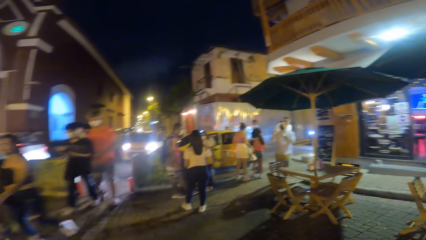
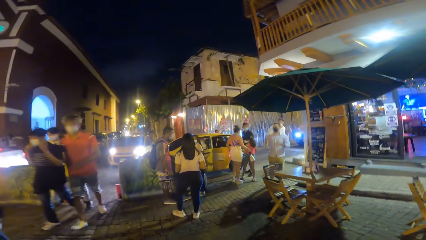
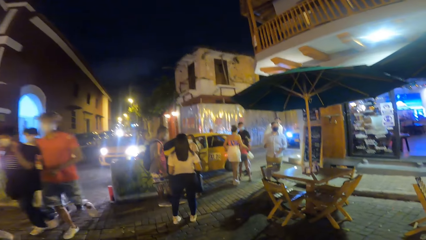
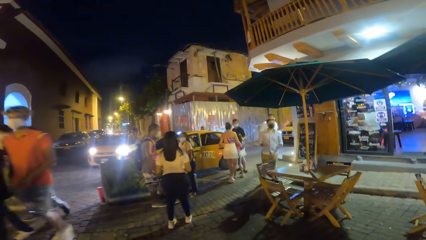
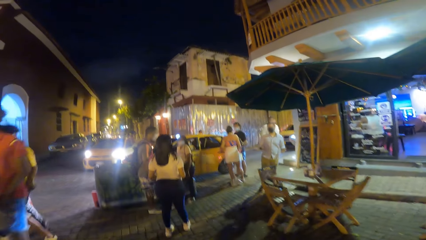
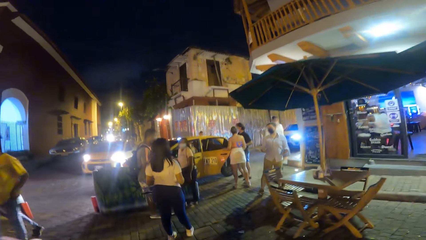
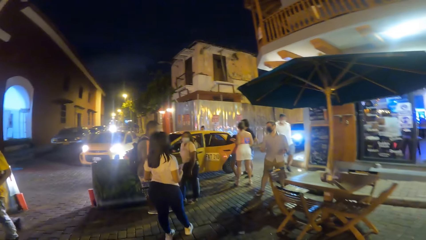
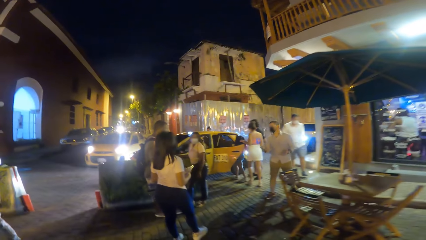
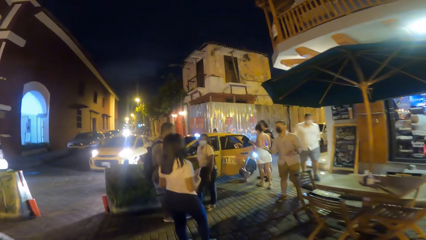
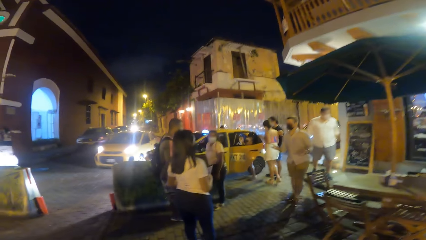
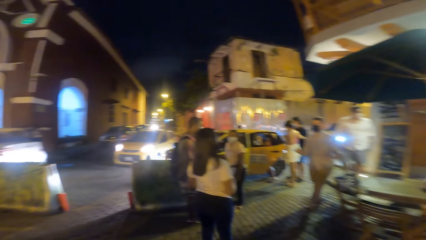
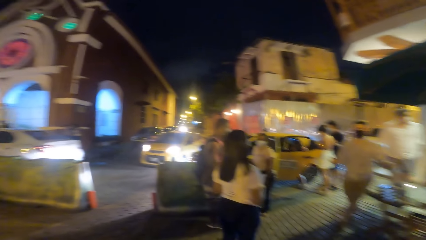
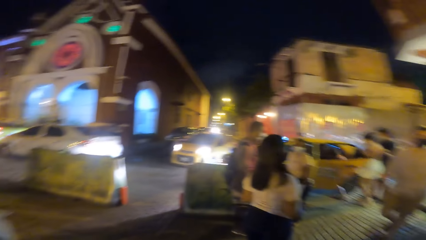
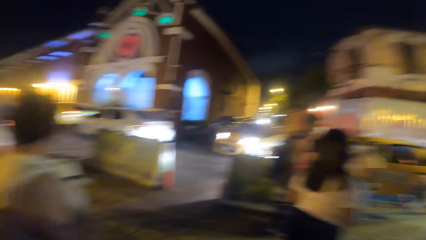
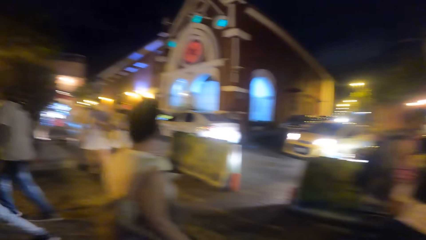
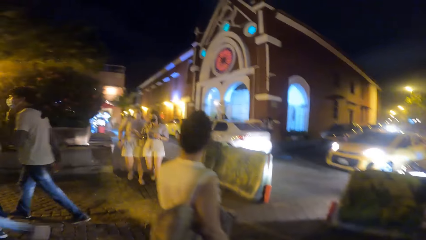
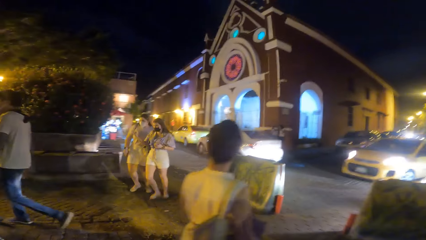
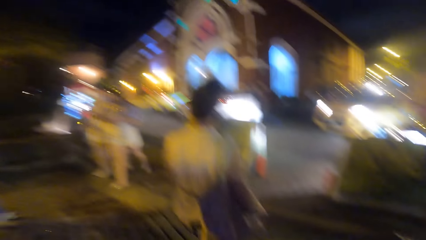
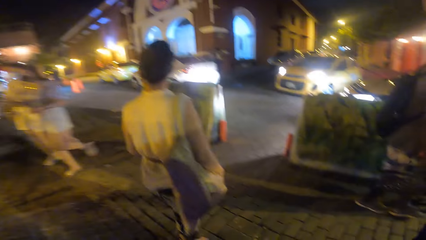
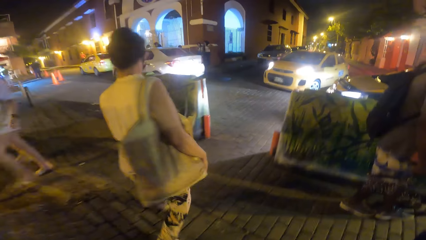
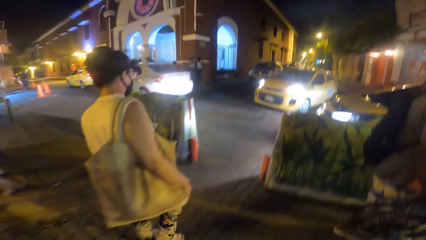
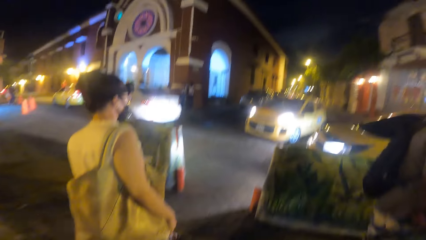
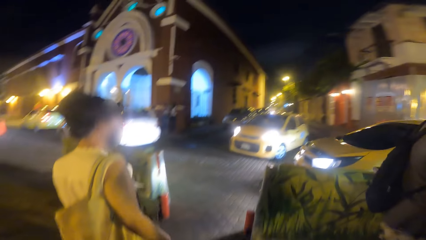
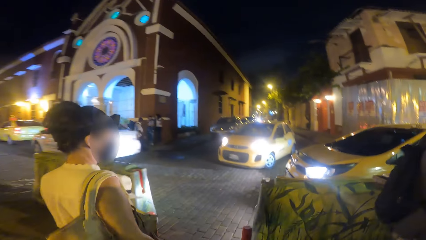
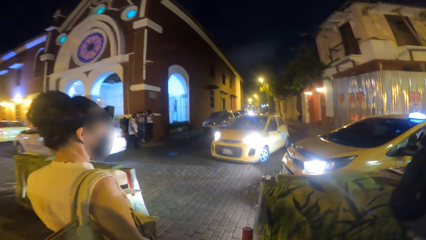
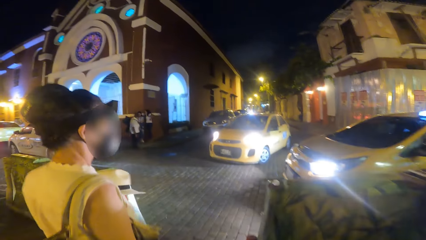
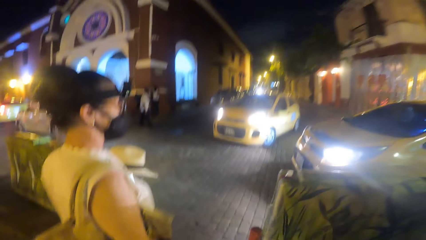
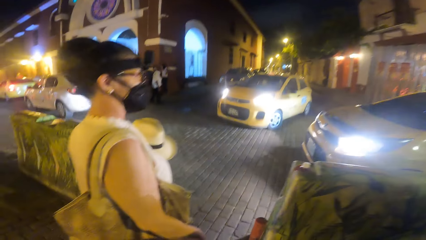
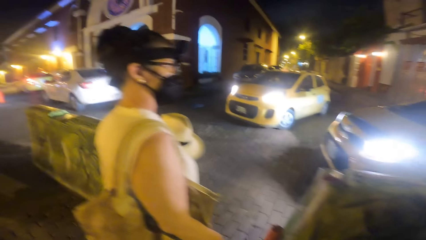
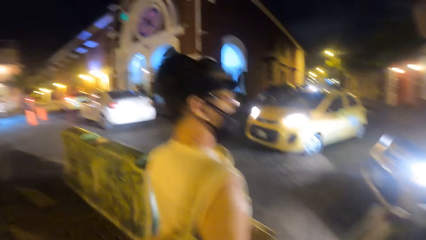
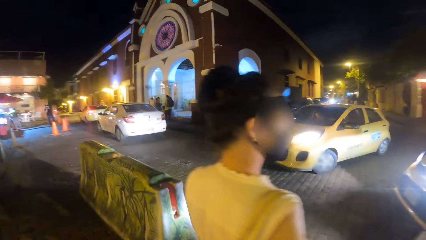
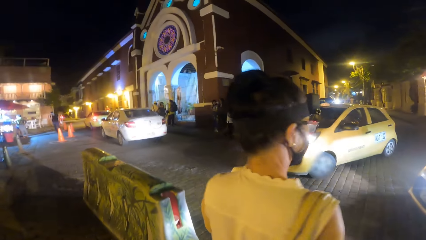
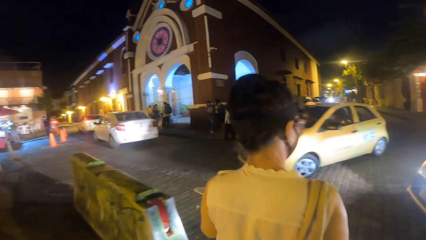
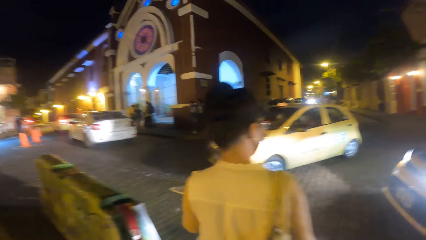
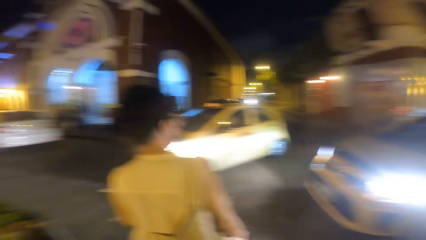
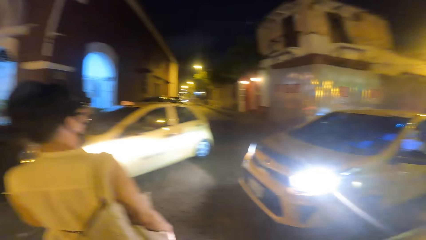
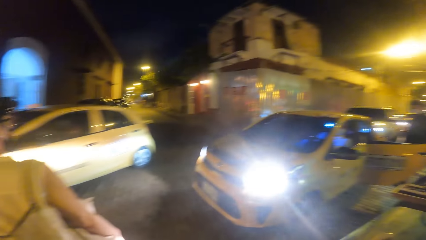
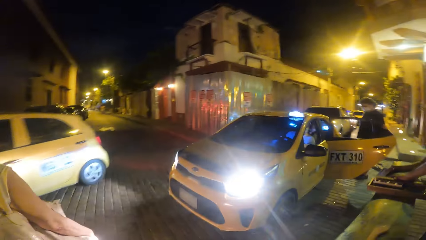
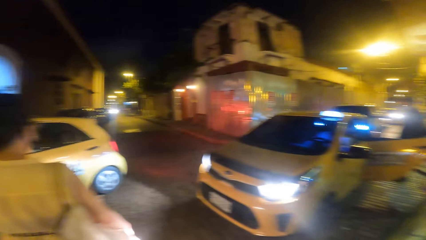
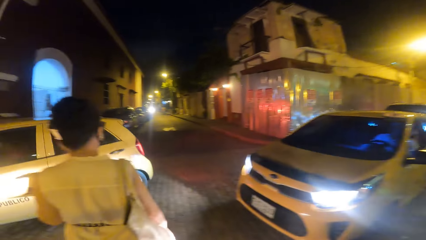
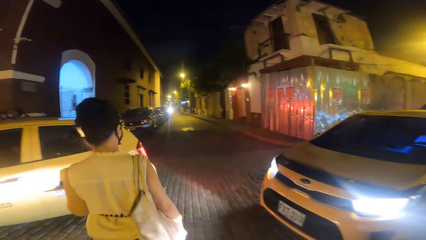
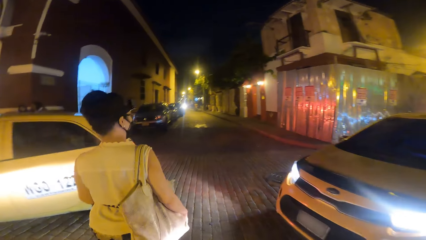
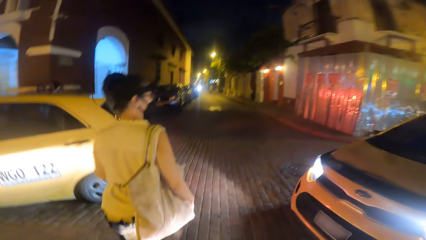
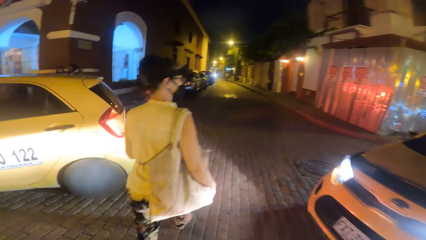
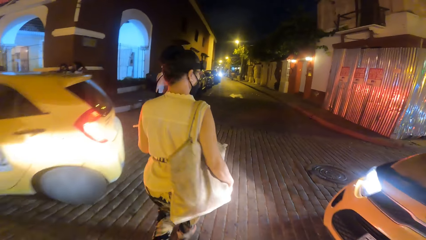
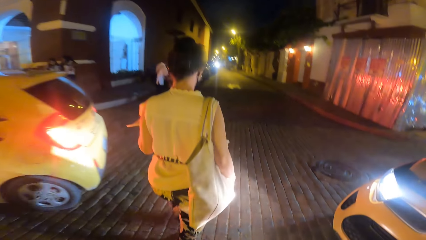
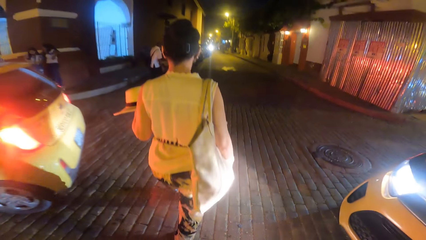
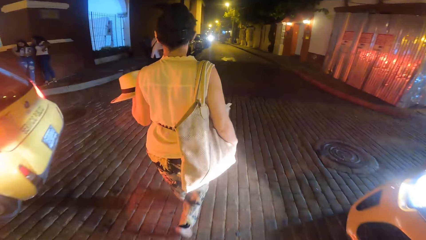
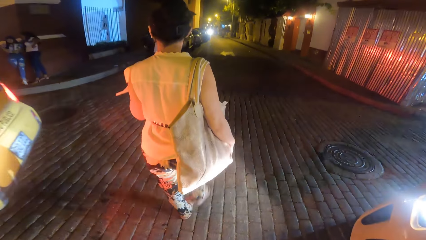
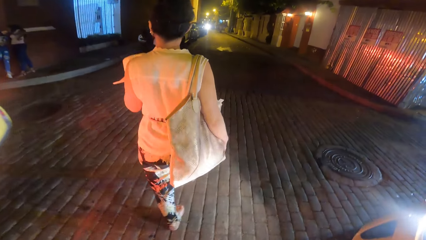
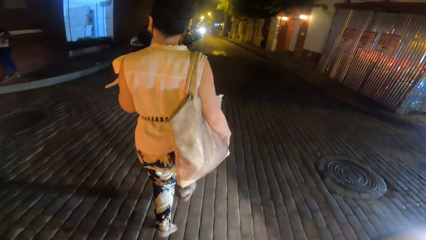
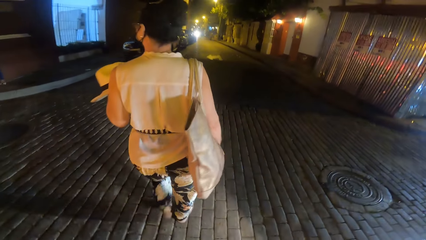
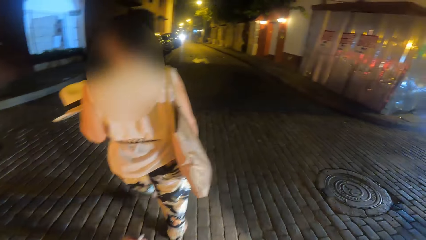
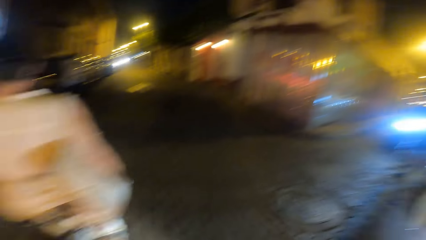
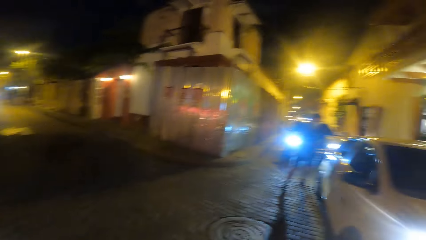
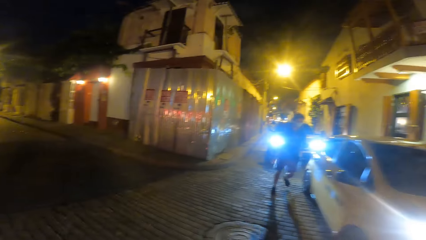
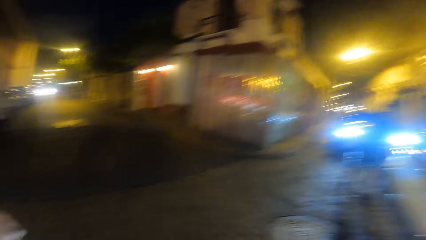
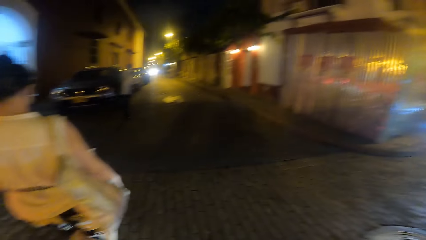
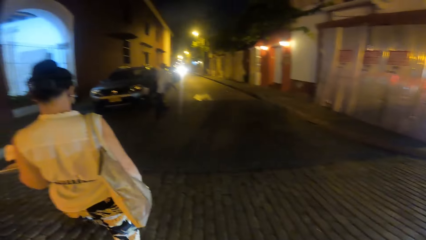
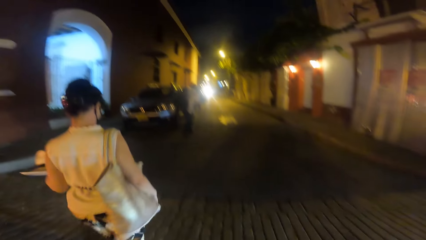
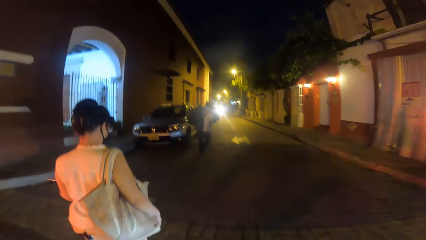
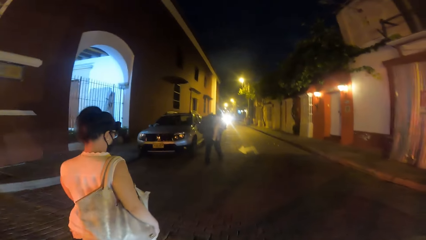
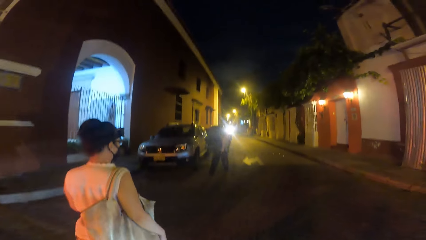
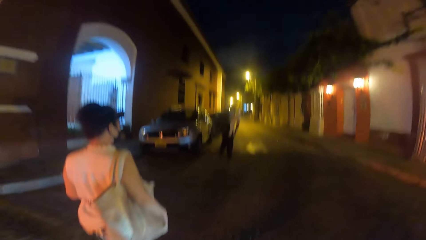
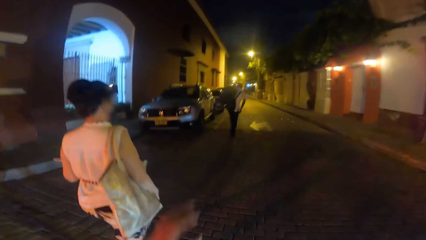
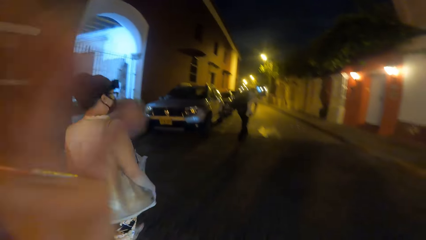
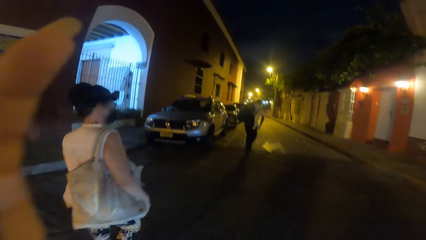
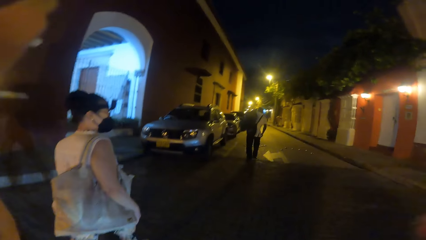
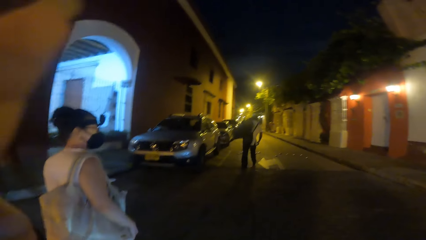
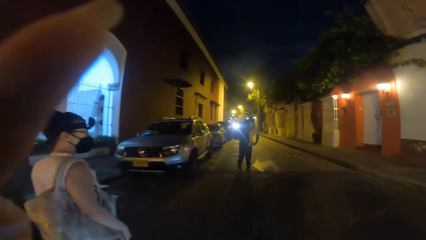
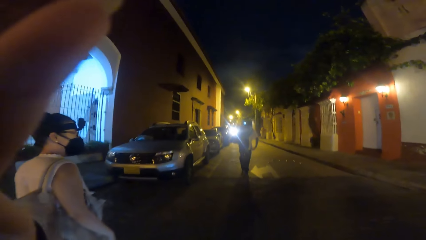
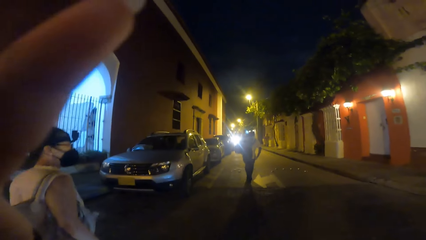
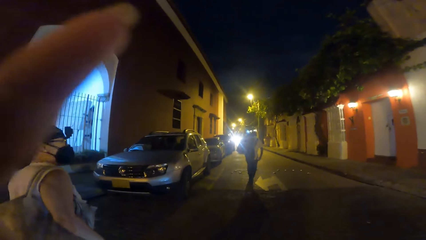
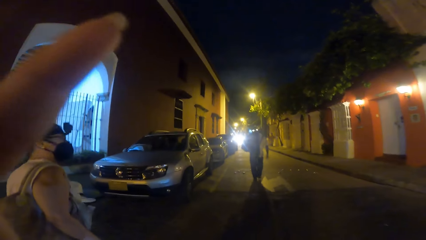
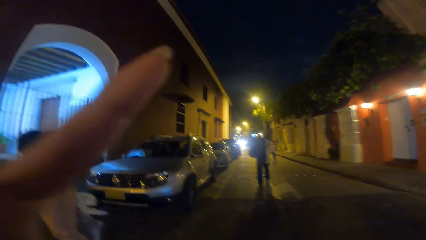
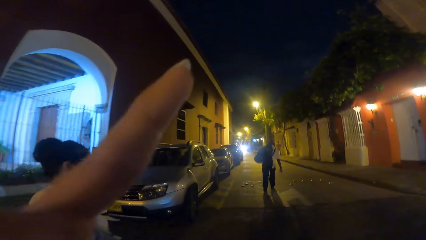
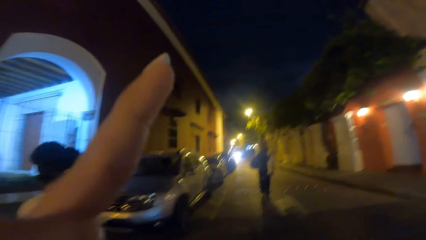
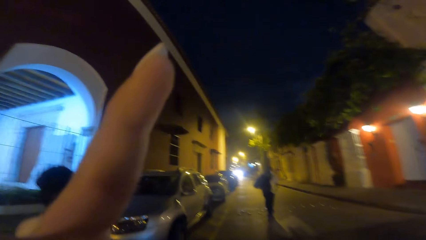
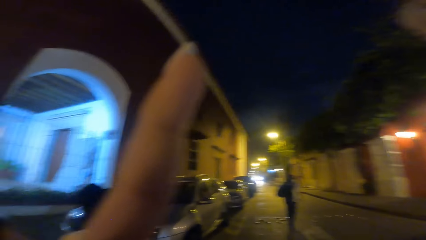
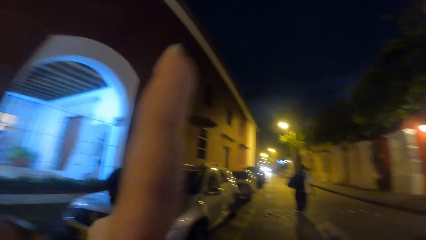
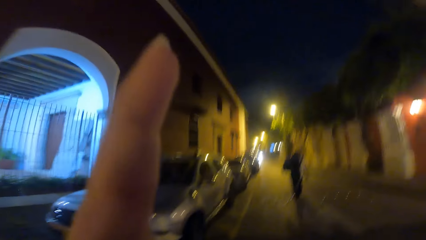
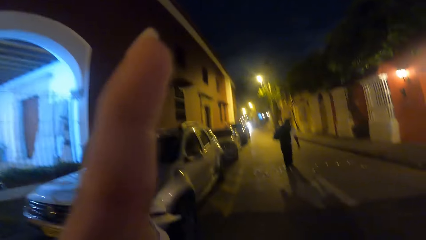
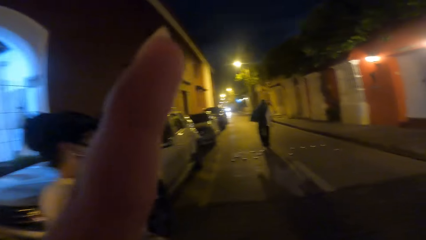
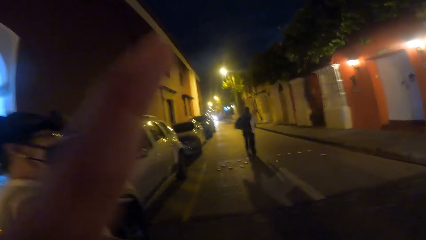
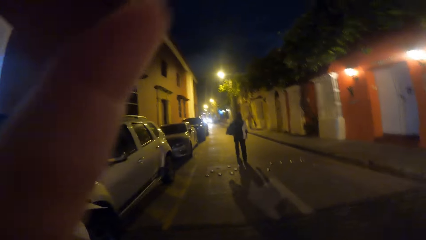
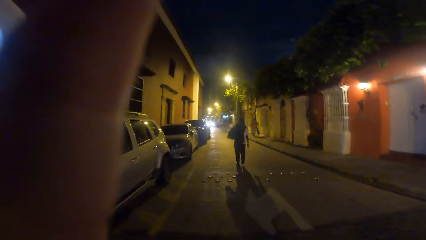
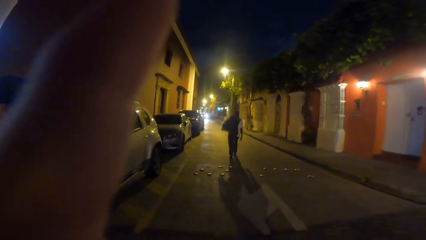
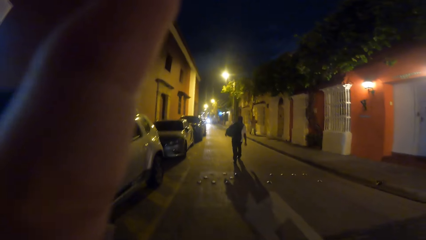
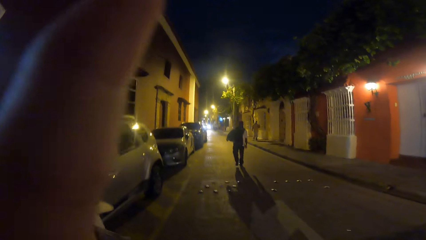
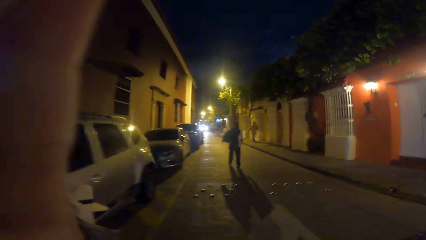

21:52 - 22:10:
The camera wearer stares at a lady. She follows the lady. A yellow car drives in front of the lady. The lady crosses the road. The camera wearer crosses the road. She looks around the street. She touches her head with both hands. She adjusts the body camera.
